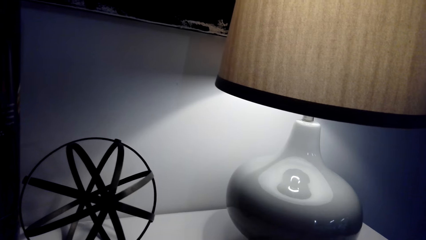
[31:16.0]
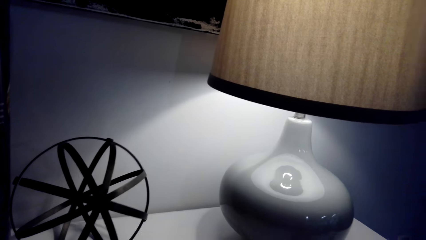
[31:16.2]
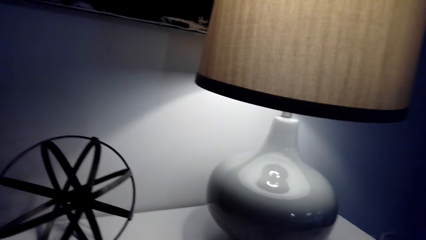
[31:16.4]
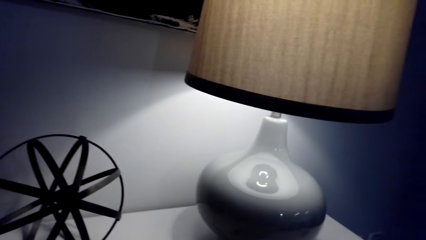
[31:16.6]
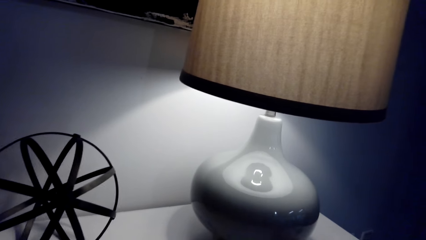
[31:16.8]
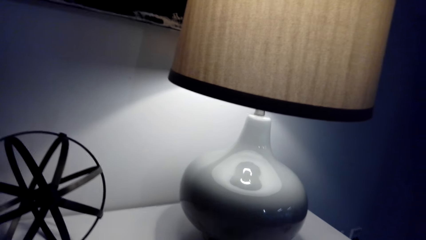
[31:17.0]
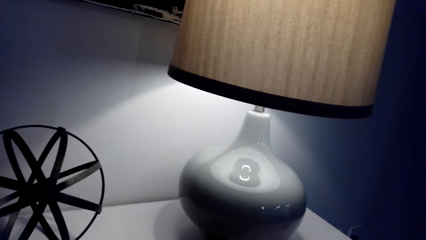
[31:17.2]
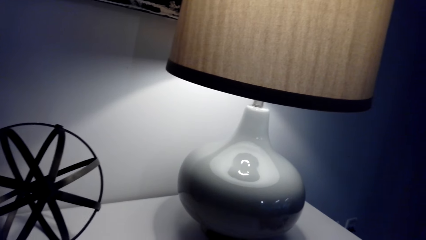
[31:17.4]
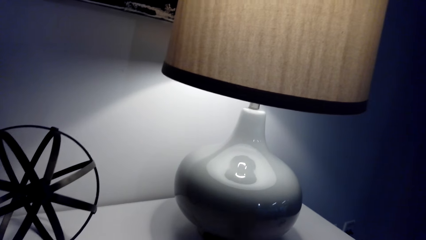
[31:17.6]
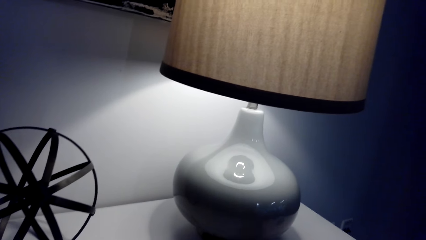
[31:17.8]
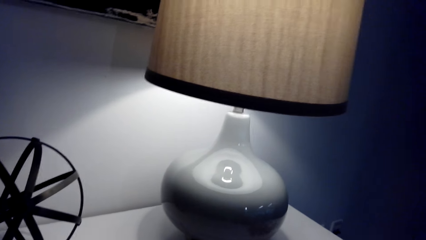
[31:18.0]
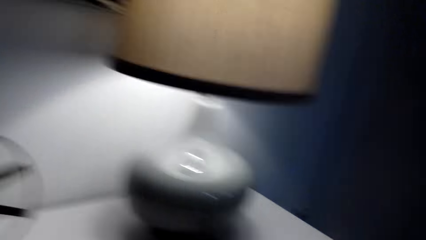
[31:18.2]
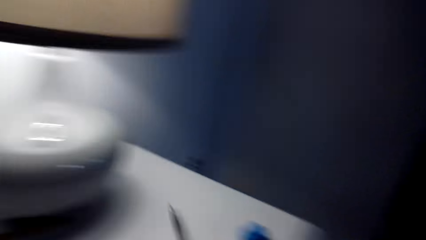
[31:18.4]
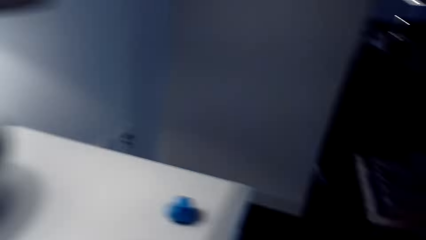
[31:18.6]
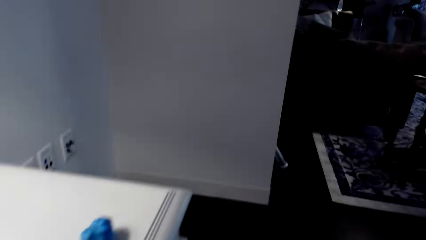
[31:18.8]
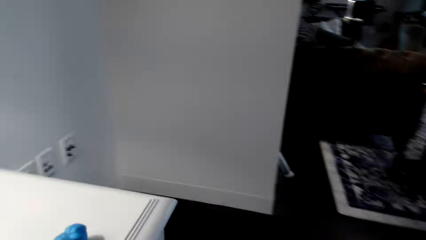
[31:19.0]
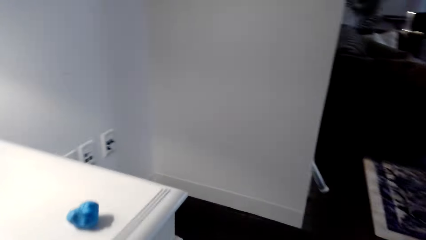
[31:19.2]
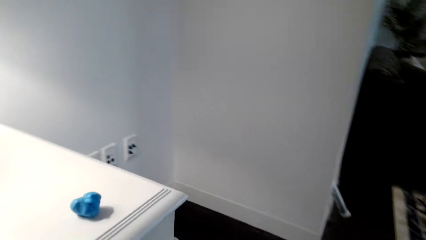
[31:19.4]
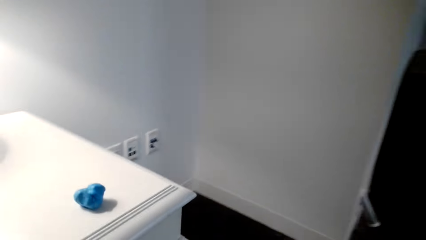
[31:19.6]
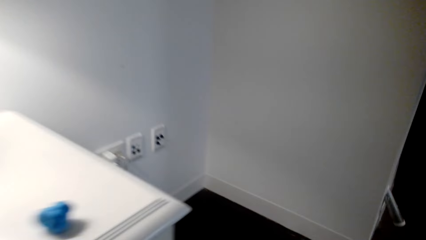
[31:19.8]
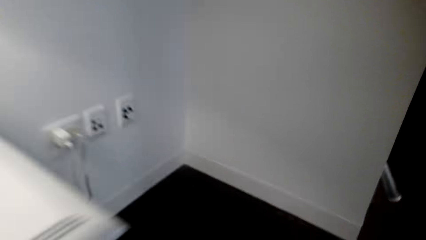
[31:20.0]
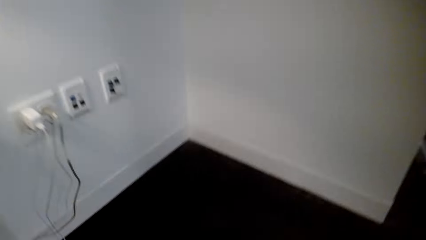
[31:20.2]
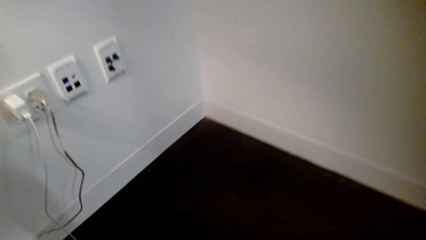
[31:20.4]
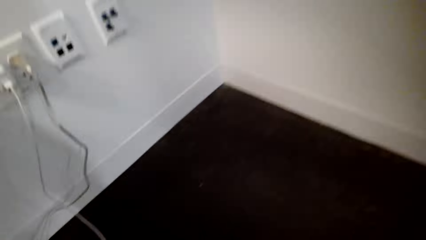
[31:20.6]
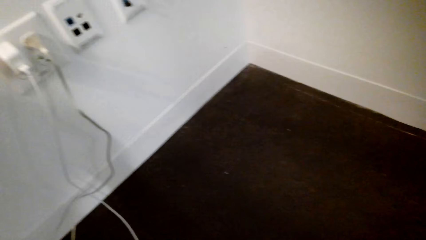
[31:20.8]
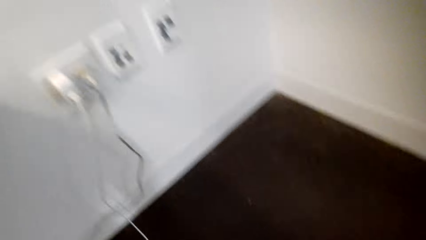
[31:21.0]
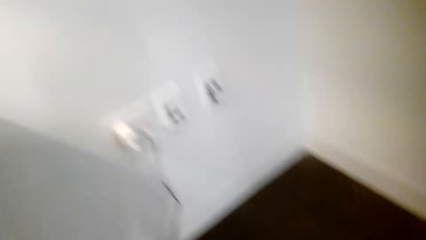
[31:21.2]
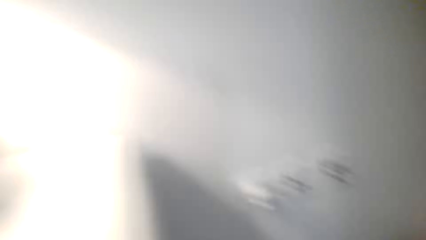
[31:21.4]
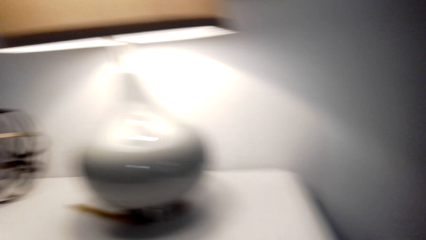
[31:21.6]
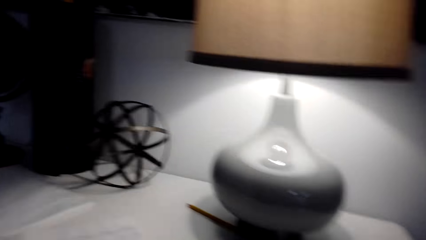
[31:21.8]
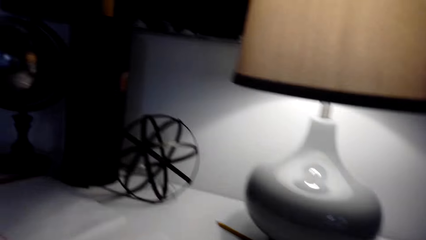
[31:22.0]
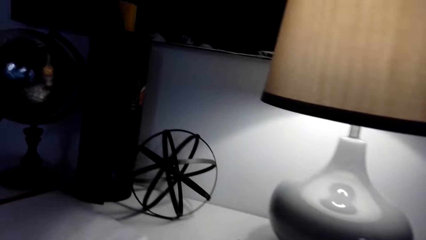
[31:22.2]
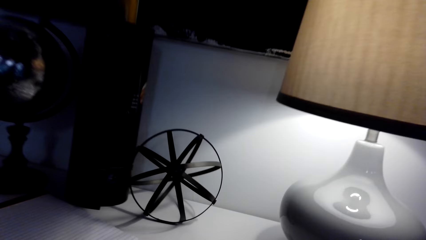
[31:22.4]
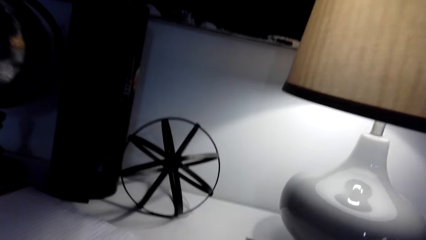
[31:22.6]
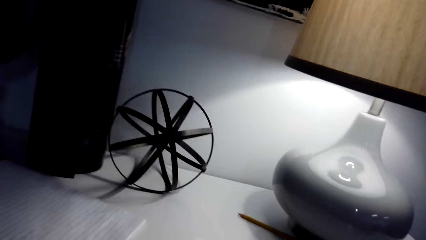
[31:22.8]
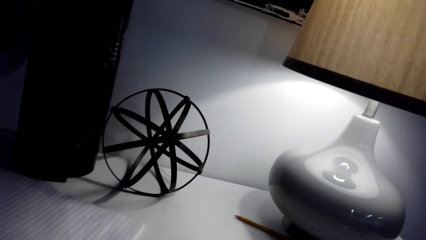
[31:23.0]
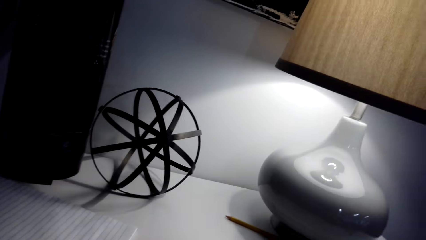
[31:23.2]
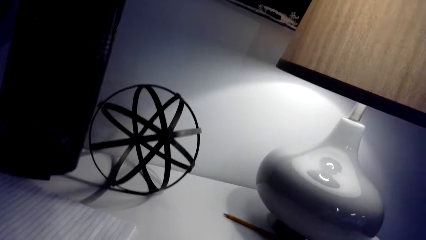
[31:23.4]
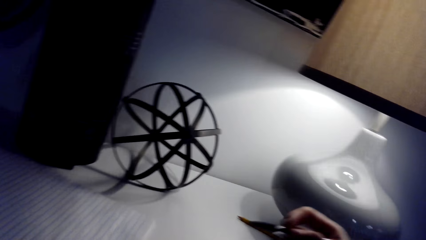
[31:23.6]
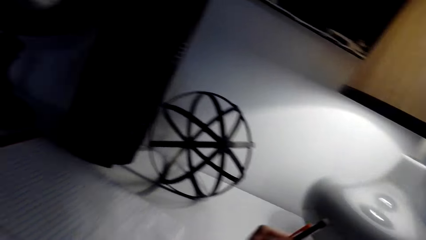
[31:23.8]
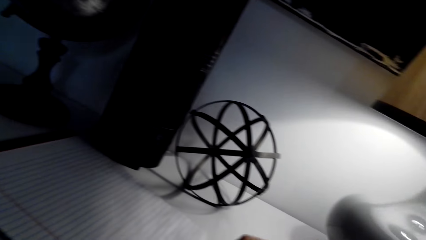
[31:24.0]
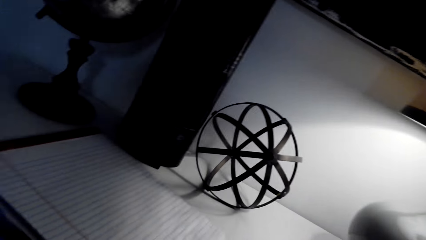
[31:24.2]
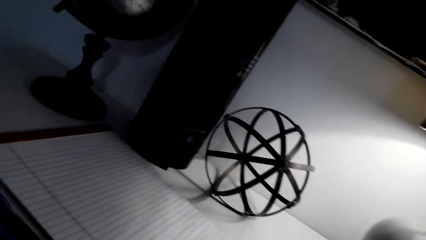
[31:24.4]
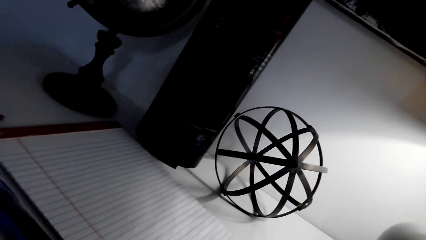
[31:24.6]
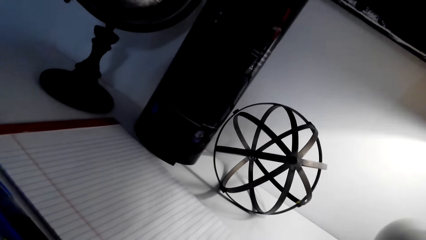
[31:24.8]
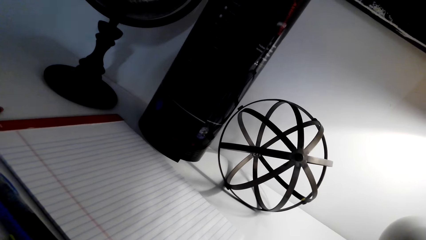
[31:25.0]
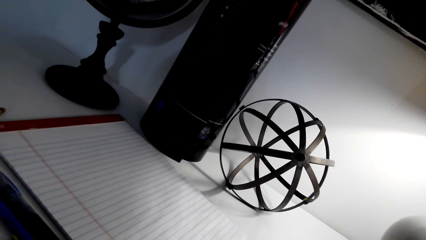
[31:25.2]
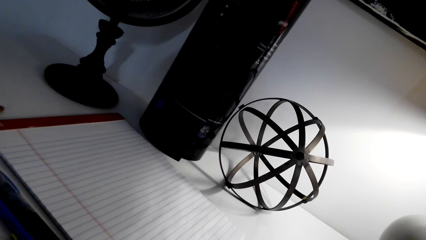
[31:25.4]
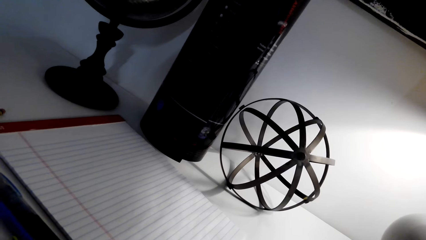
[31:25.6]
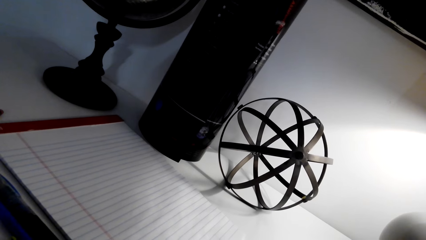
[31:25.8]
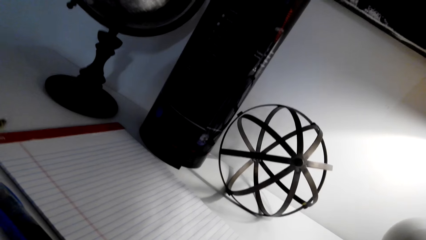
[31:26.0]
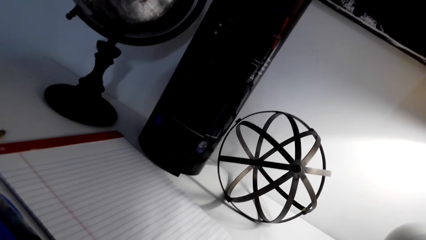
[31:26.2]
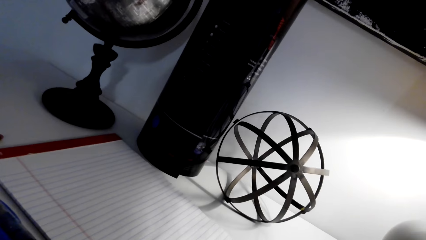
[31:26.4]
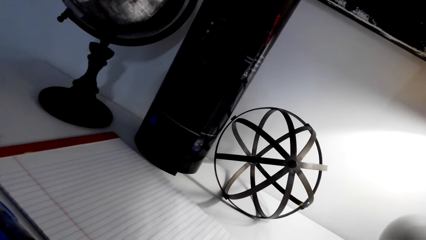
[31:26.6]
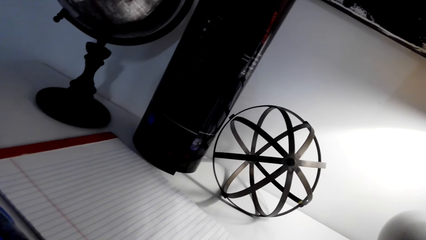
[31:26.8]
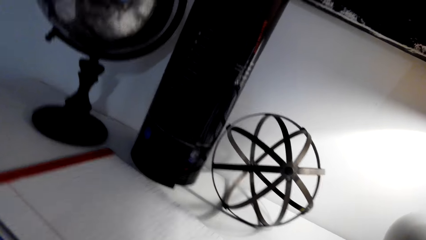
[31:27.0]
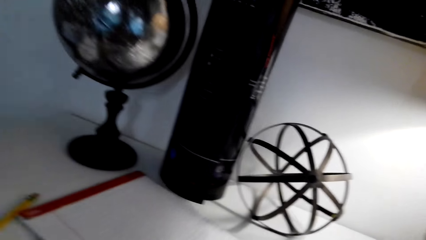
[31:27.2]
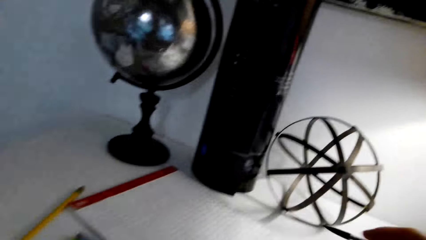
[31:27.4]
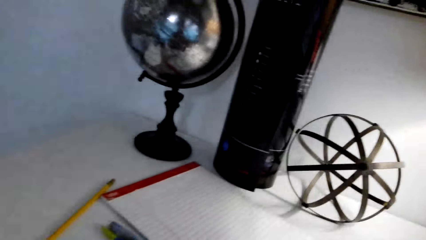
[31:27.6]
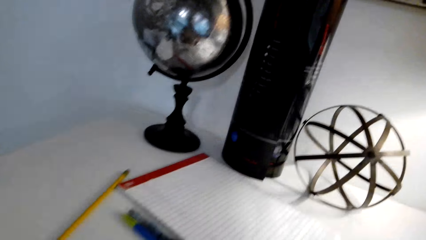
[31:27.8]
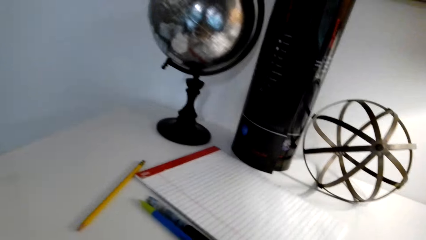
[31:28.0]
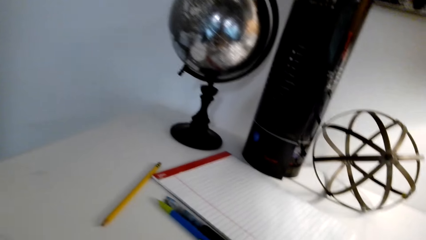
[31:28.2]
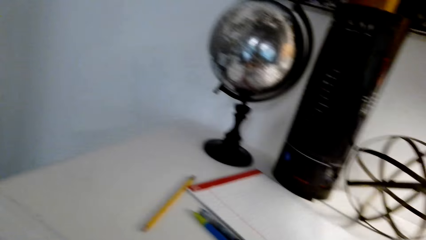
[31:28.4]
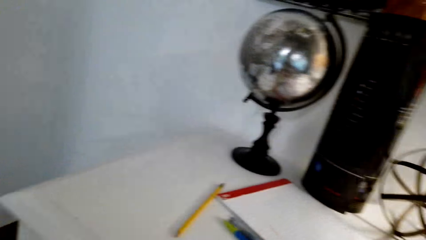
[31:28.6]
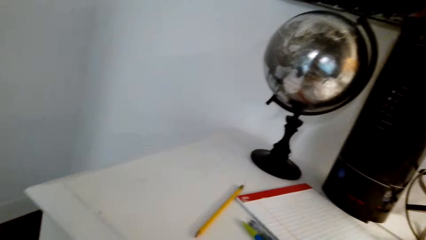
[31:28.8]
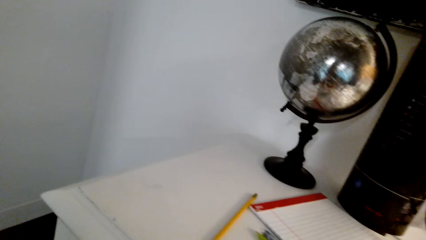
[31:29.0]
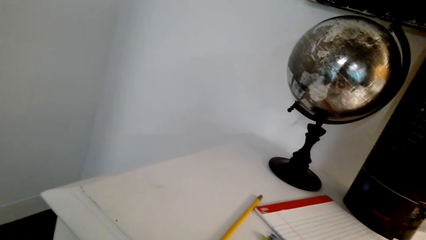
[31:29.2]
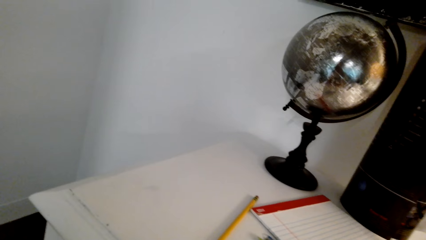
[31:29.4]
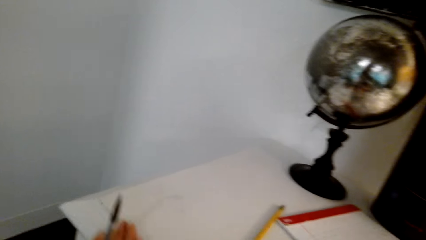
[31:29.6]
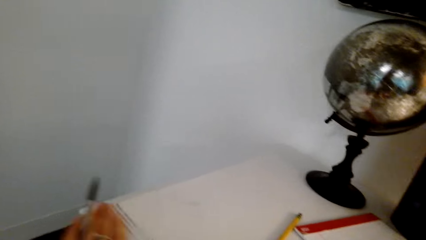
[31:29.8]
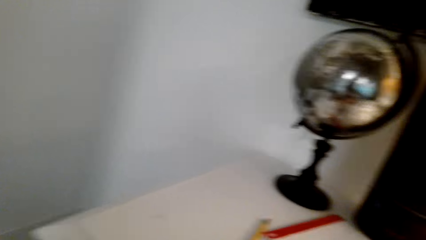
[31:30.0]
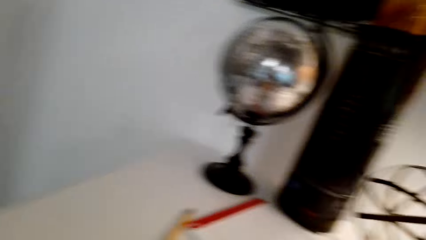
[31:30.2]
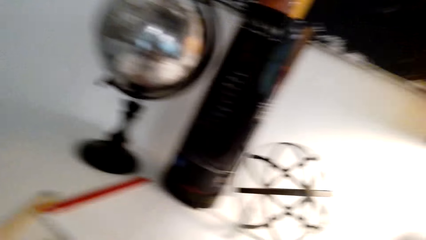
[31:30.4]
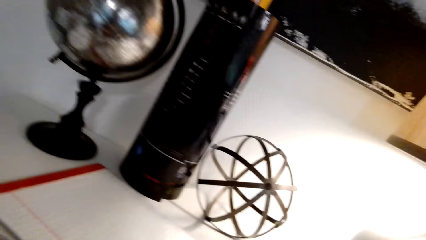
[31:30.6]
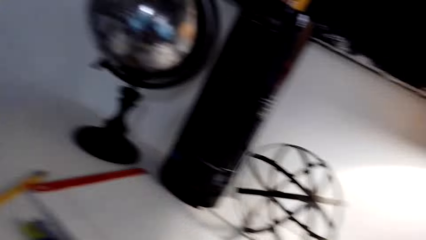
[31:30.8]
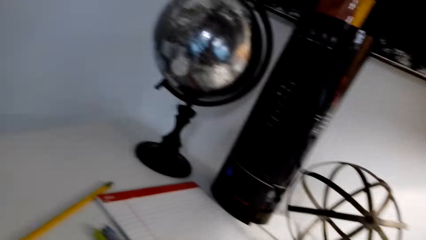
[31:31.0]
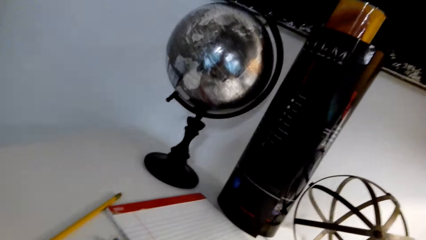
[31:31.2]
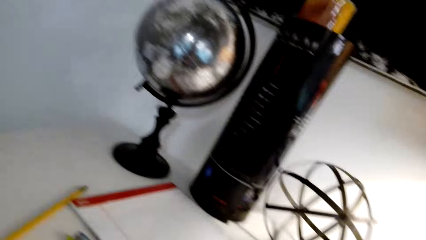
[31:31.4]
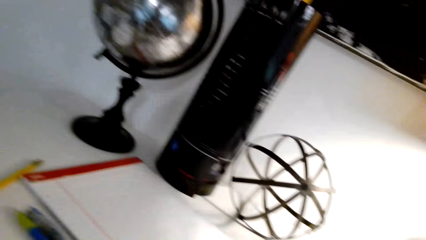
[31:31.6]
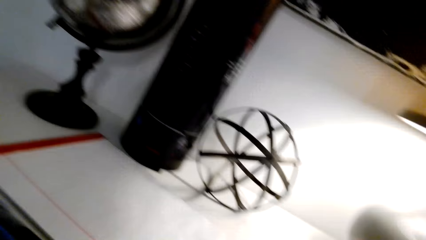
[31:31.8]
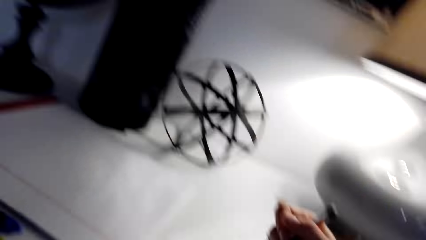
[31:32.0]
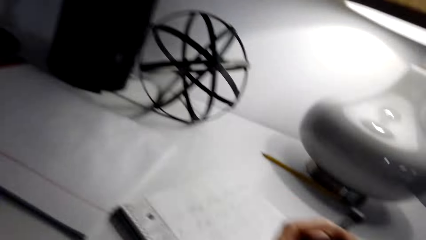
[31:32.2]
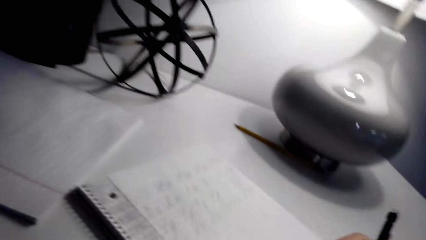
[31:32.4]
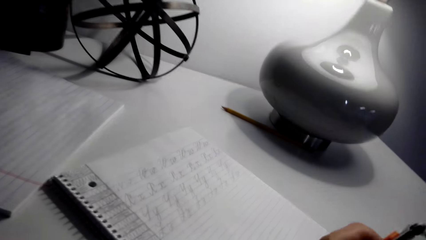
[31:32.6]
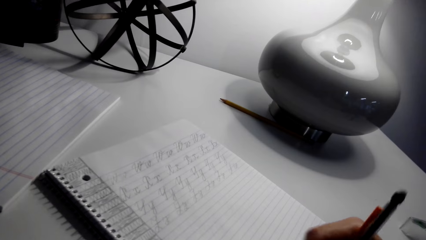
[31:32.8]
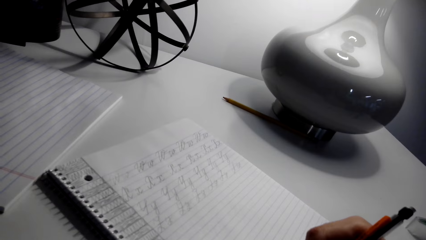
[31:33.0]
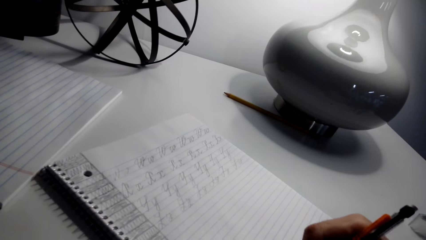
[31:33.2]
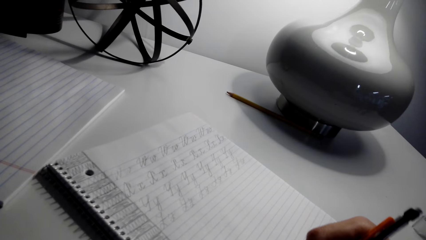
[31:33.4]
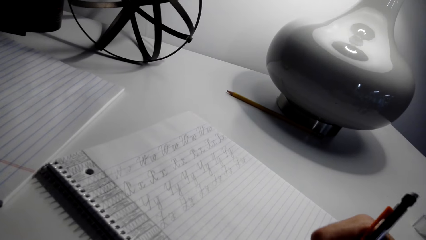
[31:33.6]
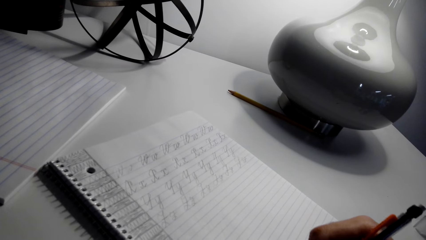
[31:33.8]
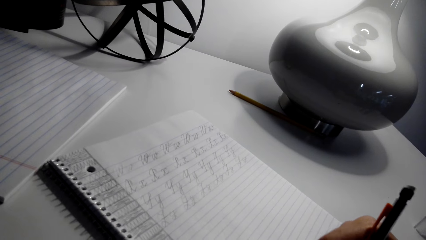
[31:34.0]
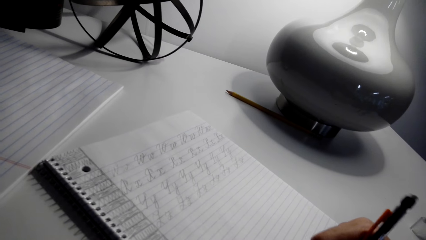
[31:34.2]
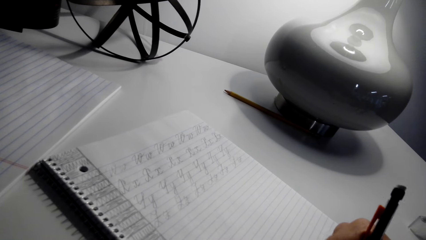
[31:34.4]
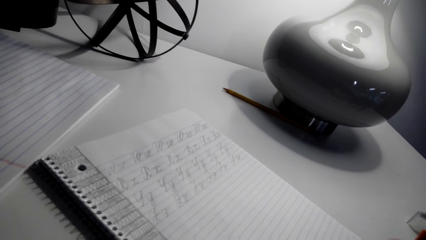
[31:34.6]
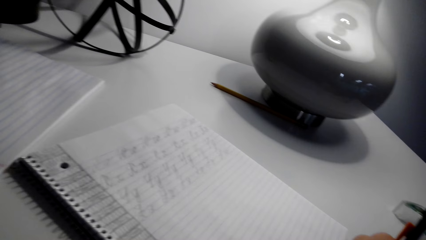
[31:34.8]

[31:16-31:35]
The camera wearer lets a pen fall on the floor. They bend towards the floor. They look around the table. They lift the pen with the right hand. They lift the pen with the left hand. They lift the pen with the right hand. They write on a book, a notebook, with the pen.
